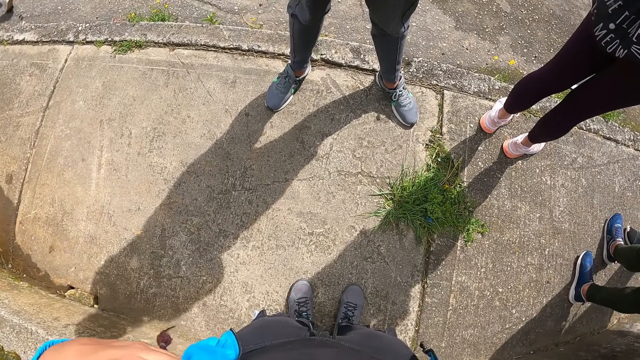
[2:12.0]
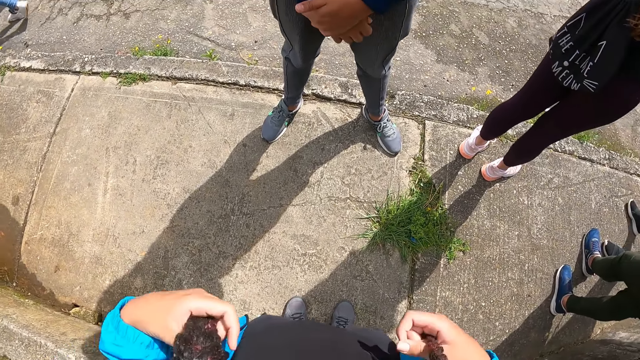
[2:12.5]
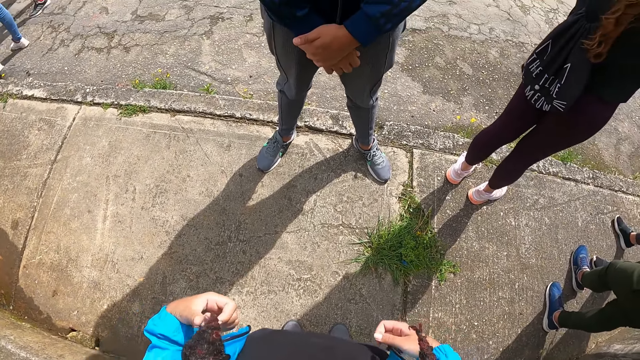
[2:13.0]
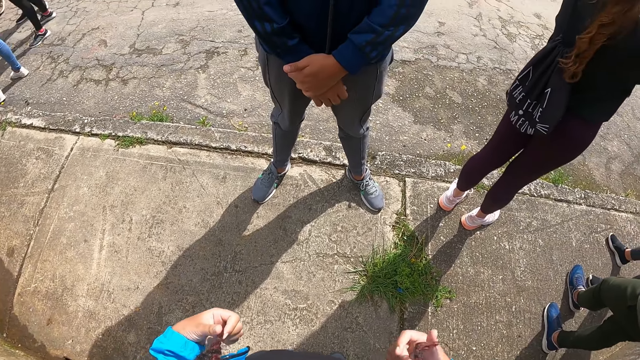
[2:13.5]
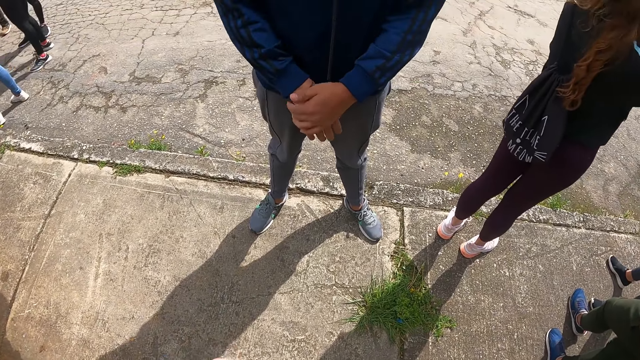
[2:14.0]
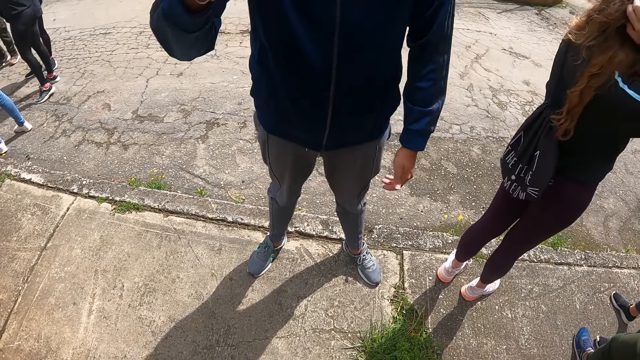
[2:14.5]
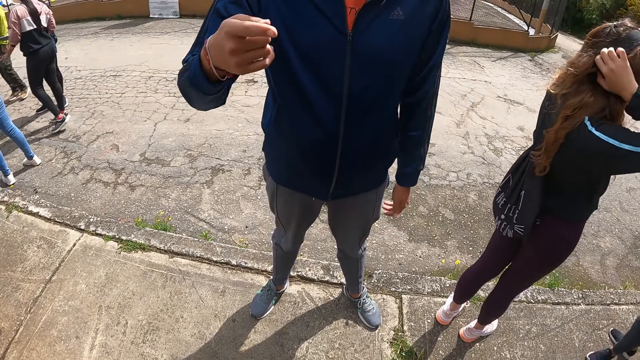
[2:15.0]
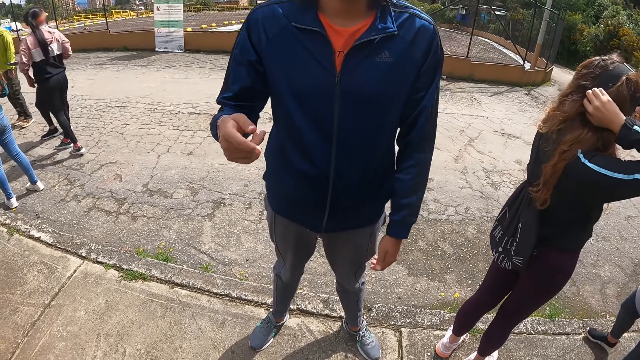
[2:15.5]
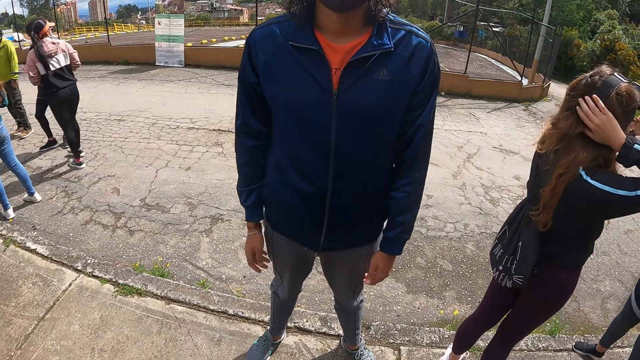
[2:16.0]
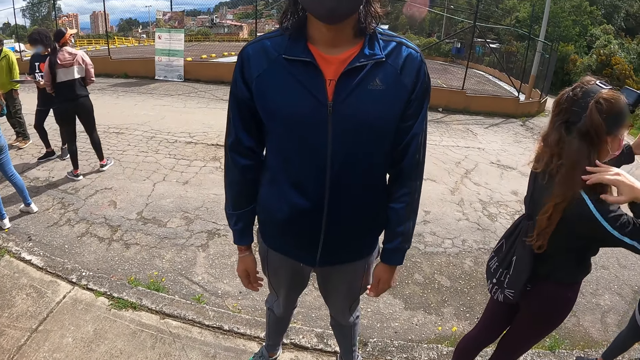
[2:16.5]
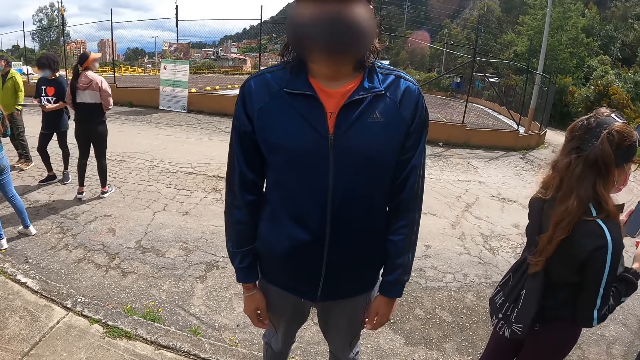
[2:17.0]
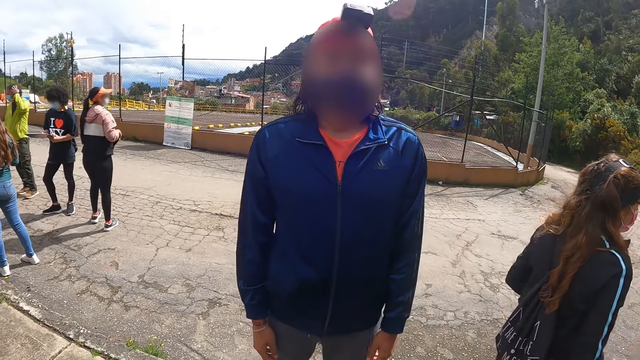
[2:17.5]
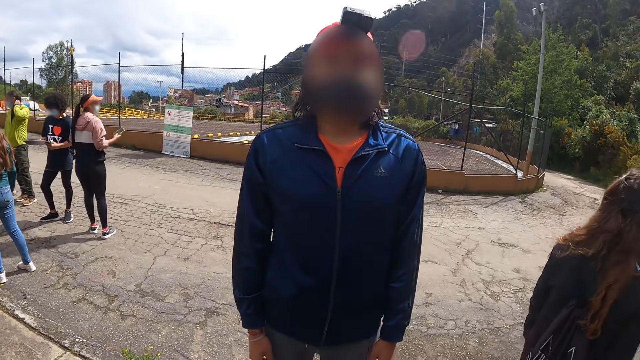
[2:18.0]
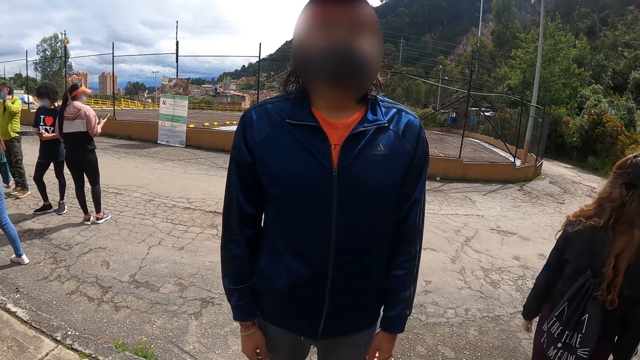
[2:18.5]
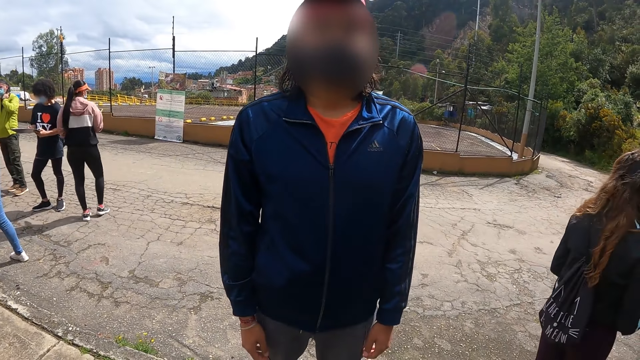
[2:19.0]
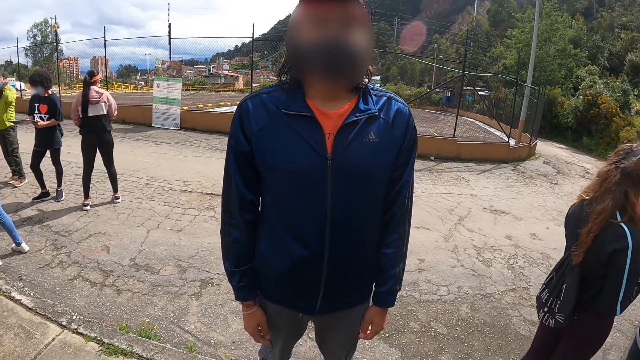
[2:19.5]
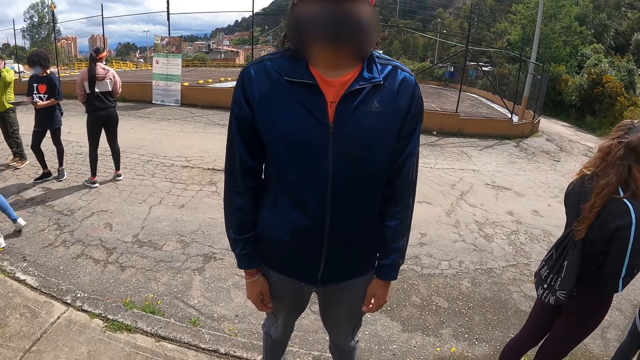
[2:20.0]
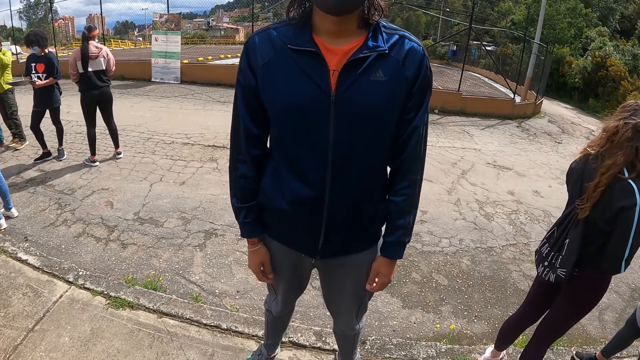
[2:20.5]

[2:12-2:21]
The camera wearer holds her hair with both hands. The man points at the camera wearer with his right hand.

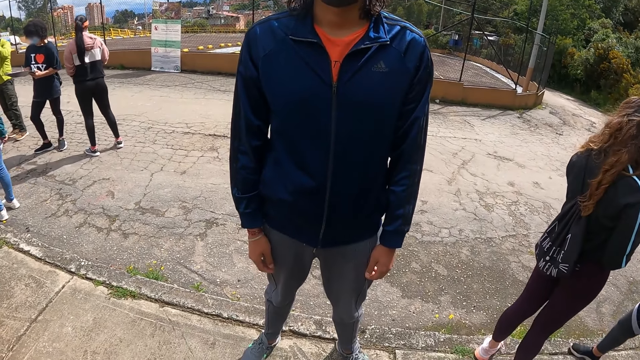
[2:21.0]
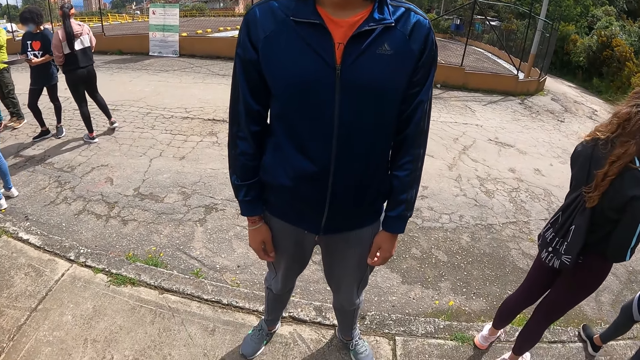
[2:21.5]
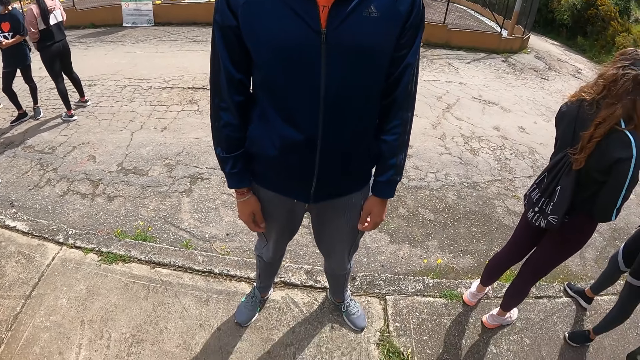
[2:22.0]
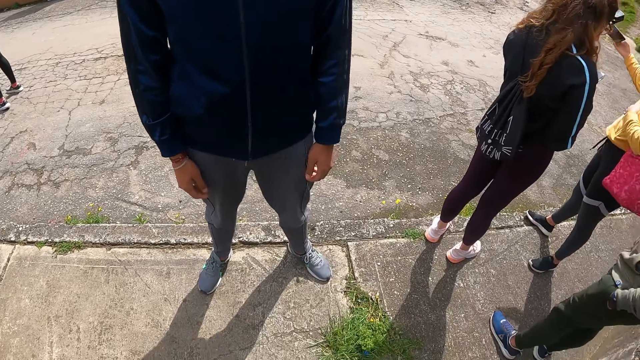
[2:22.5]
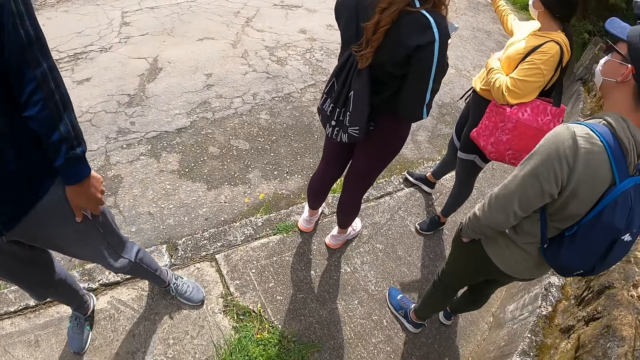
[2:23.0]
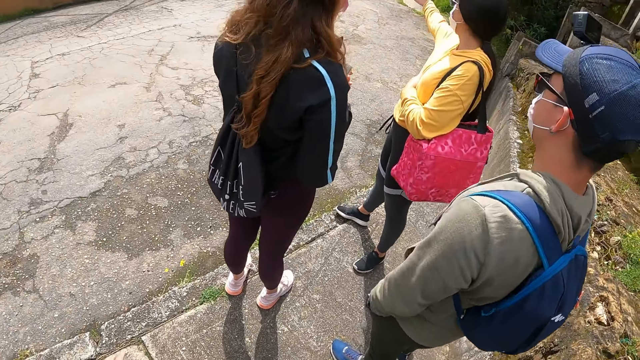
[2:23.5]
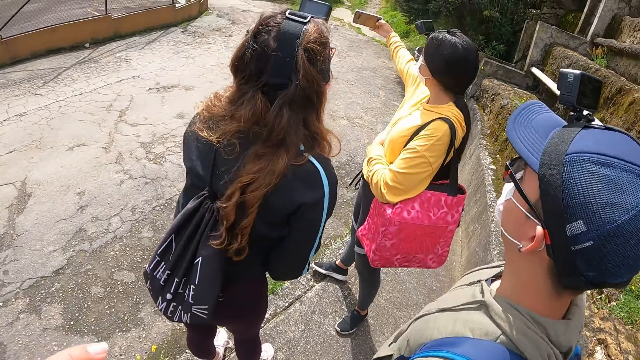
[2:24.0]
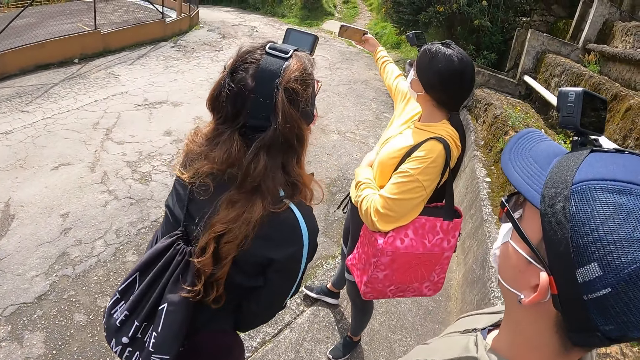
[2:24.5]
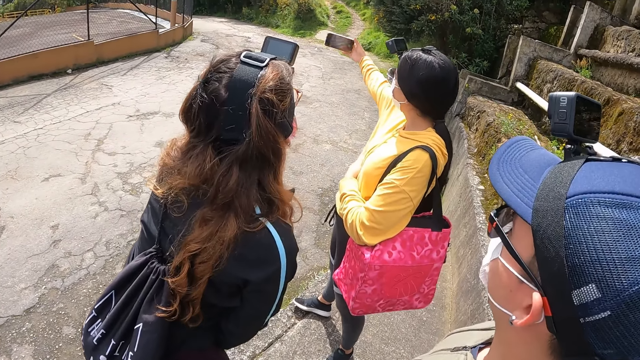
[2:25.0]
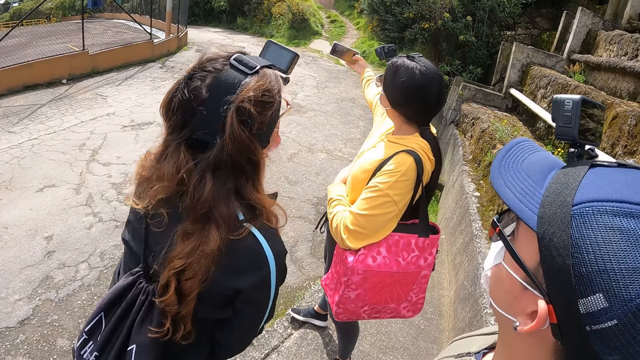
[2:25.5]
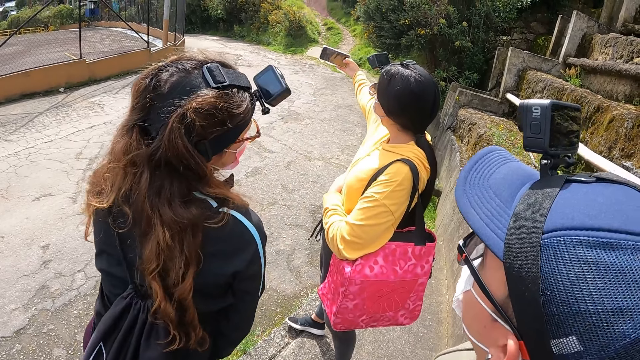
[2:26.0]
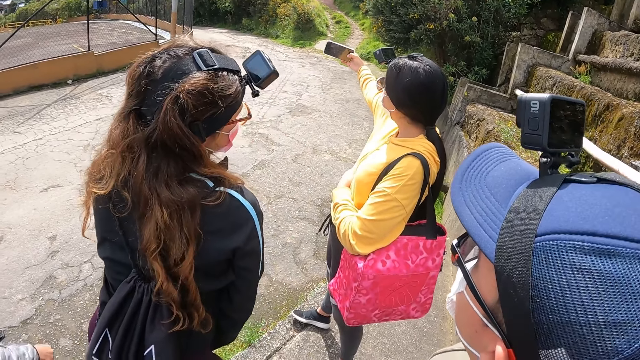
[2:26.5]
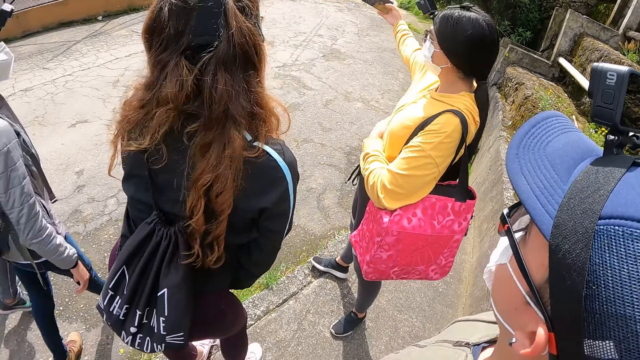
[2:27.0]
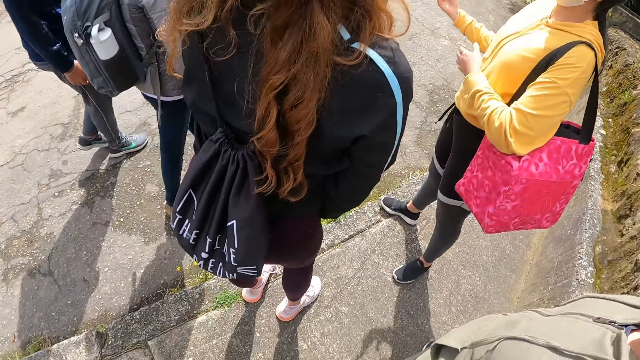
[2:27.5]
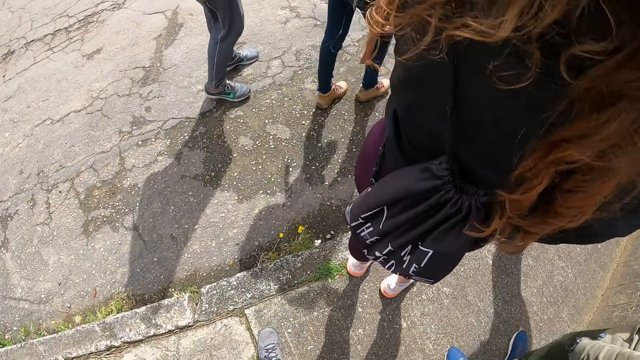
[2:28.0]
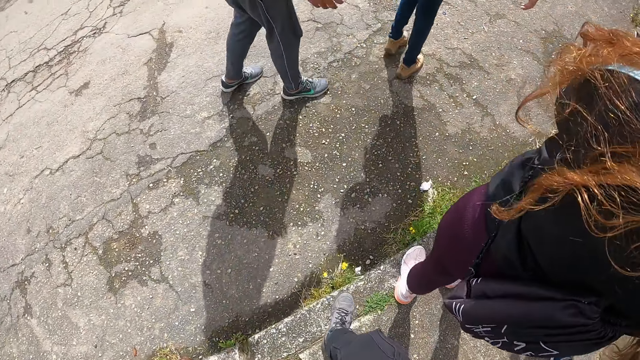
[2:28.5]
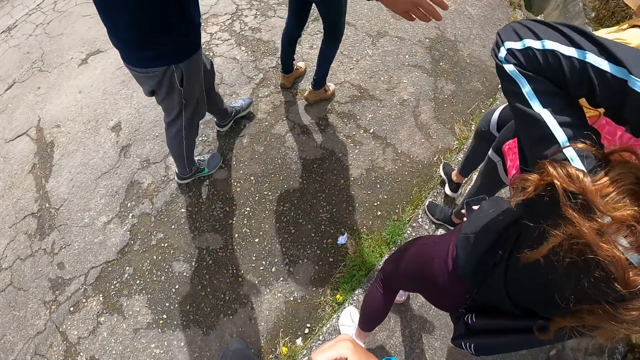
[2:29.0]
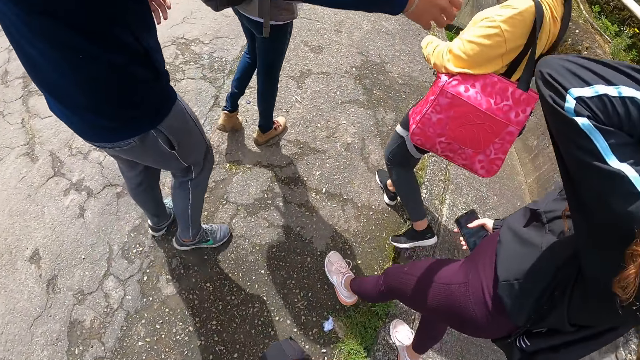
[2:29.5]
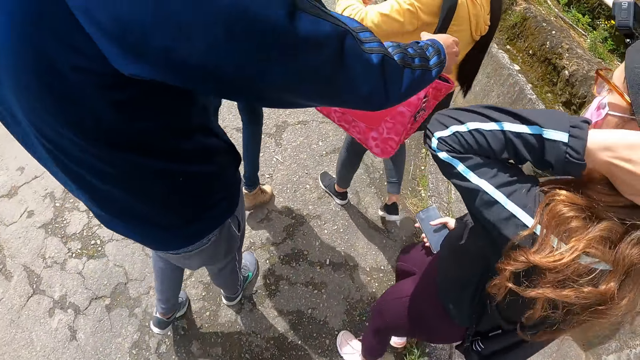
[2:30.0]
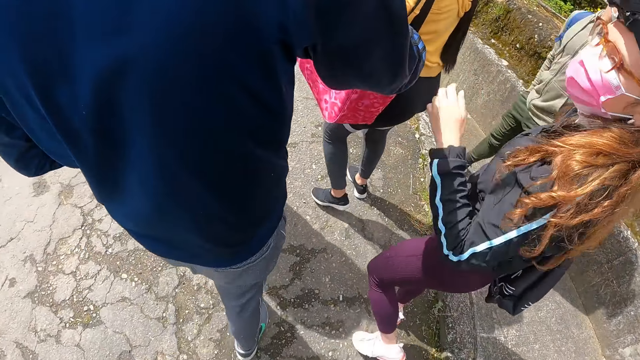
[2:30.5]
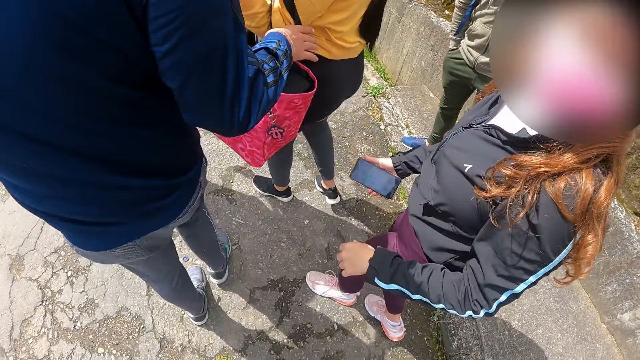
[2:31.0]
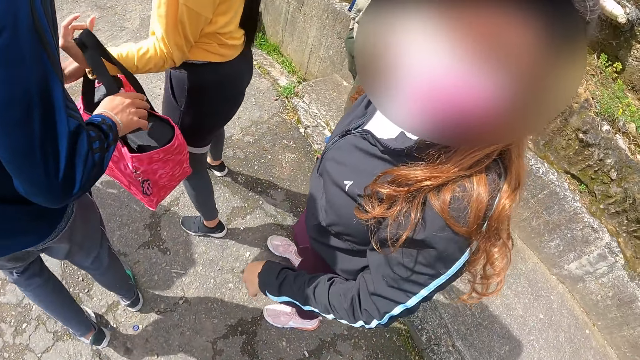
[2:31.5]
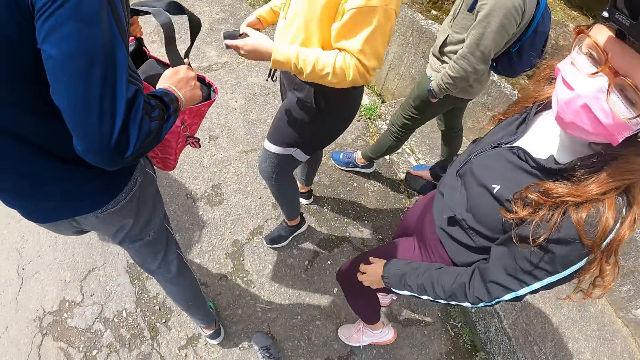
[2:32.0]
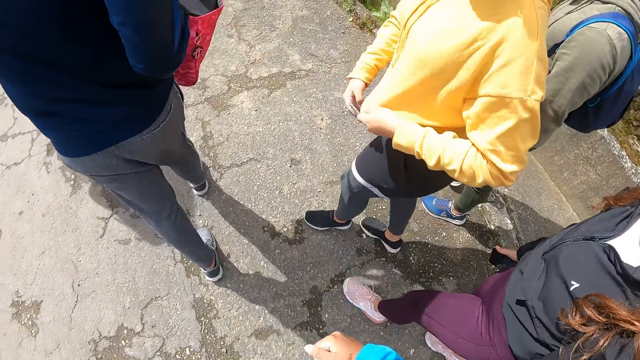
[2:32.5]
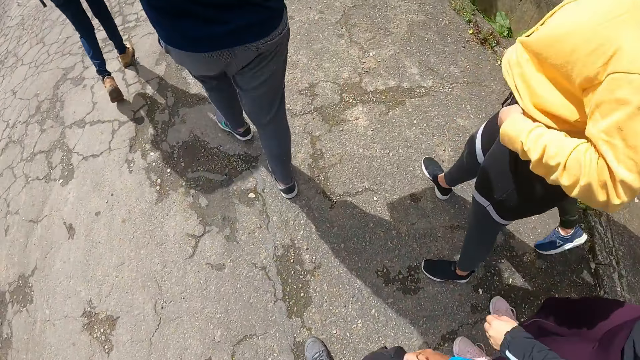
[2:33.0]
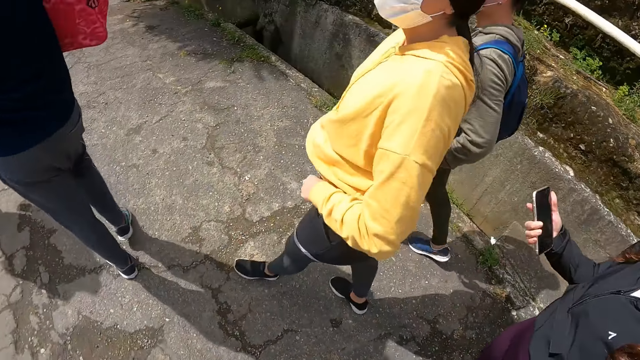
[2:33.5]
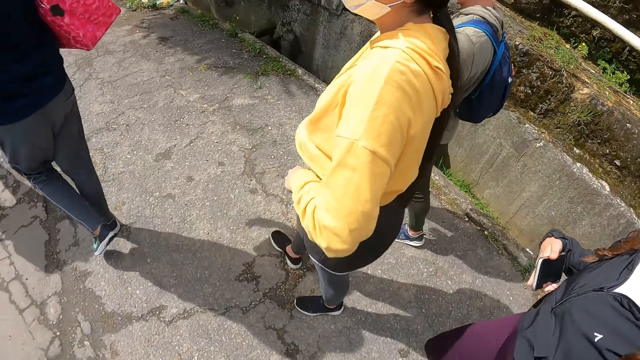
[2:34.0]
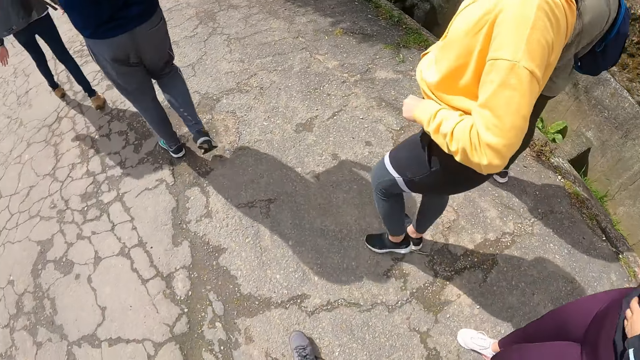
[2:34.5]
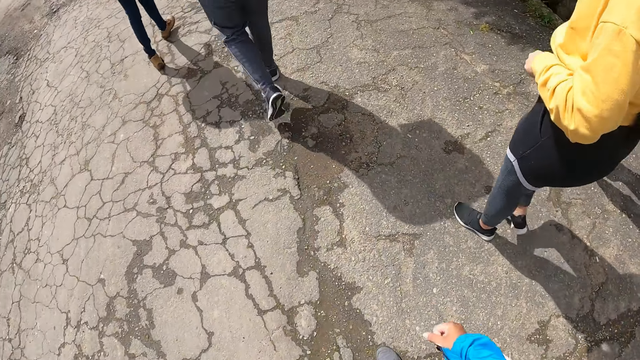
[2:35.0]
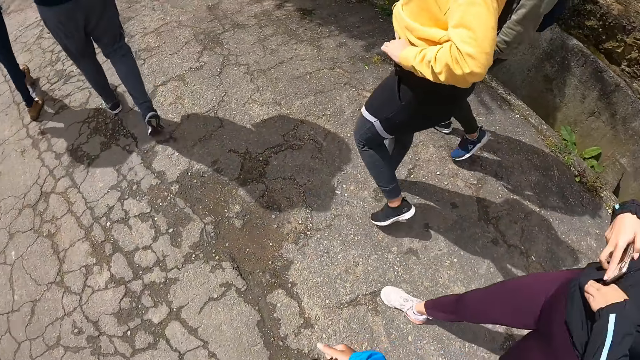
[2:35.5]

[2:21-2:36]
The camera wearer raises her left hand. She walks on a road. The woman adjusts her hair with her left hand, walks on the road and drops her left hand. The man collects a bag from another woman with both hands and walks on the road. The camera wearer walks.
